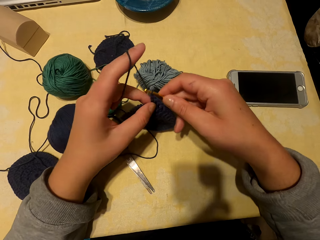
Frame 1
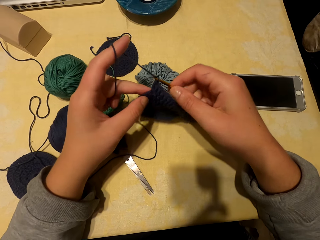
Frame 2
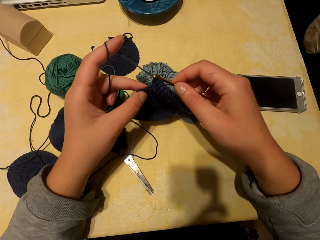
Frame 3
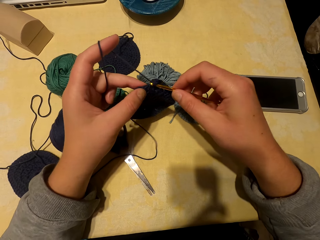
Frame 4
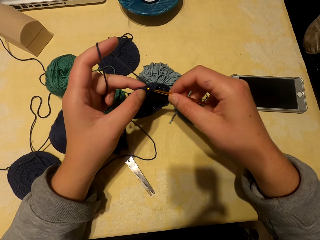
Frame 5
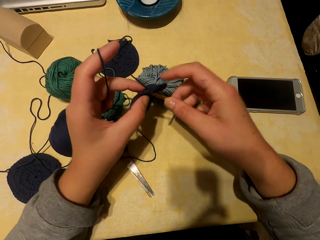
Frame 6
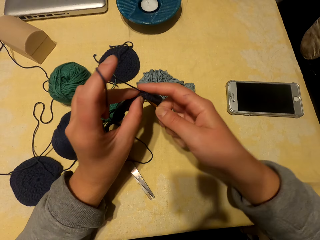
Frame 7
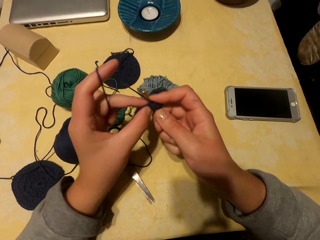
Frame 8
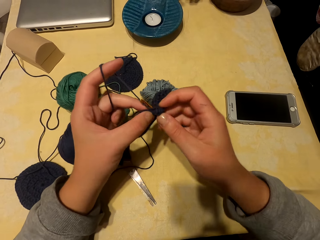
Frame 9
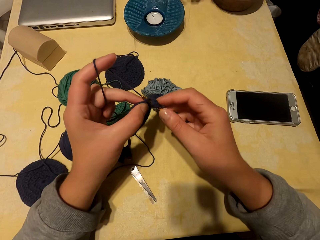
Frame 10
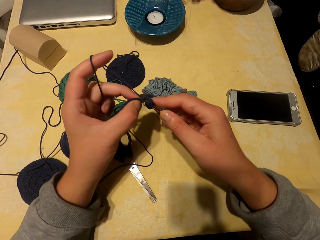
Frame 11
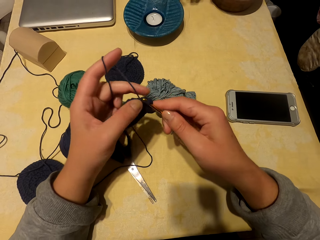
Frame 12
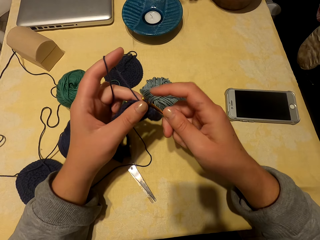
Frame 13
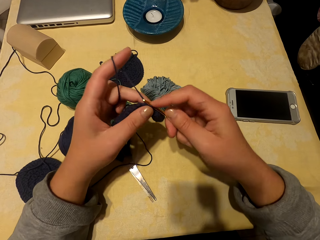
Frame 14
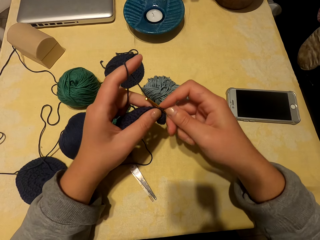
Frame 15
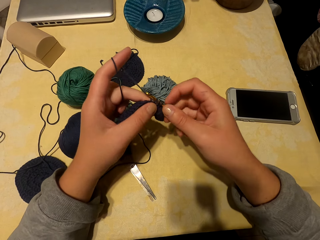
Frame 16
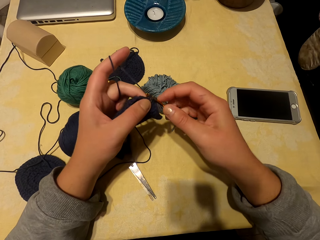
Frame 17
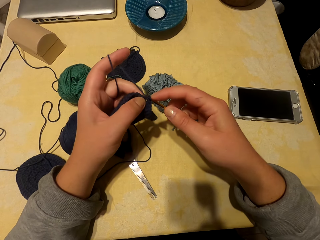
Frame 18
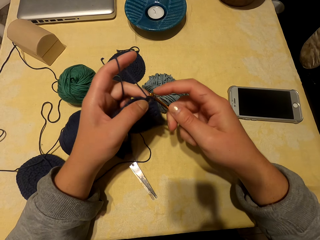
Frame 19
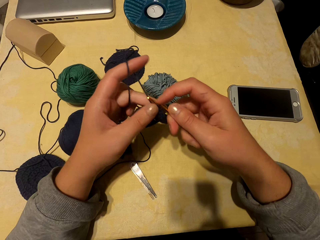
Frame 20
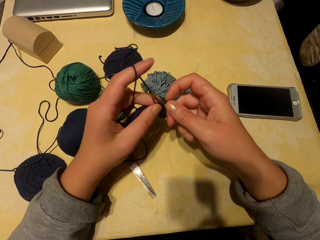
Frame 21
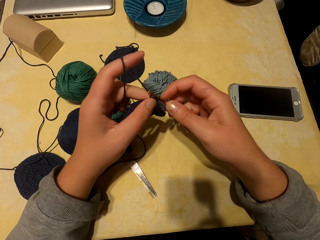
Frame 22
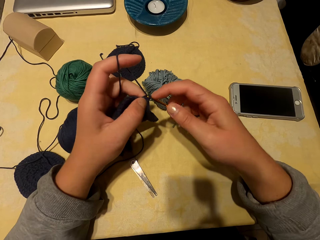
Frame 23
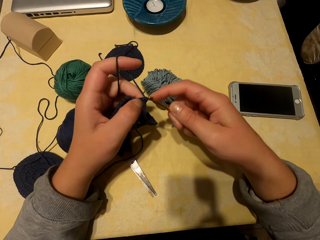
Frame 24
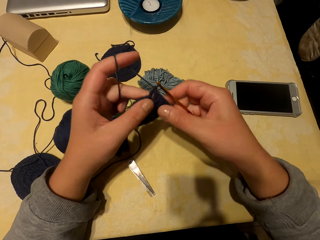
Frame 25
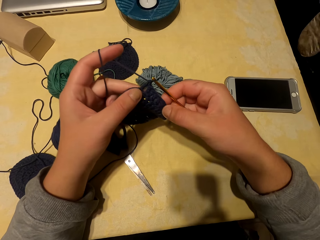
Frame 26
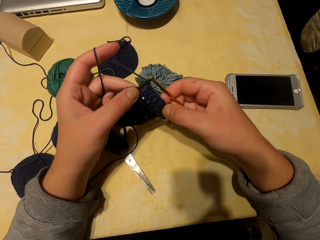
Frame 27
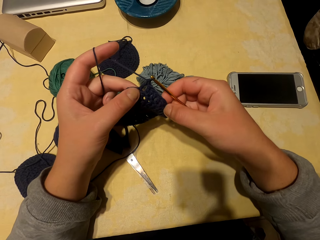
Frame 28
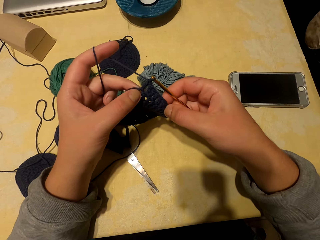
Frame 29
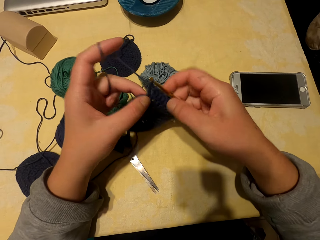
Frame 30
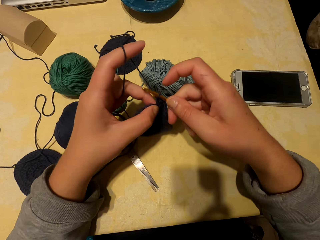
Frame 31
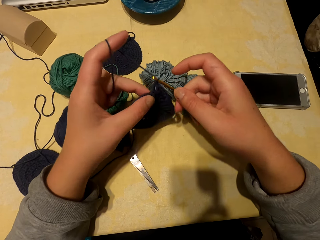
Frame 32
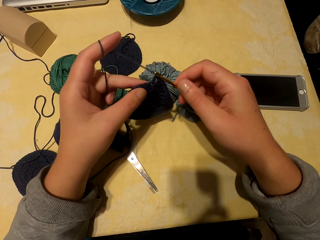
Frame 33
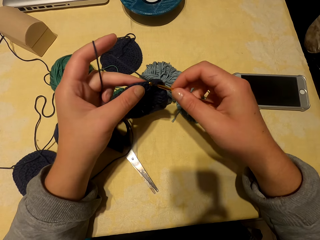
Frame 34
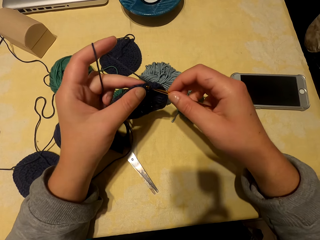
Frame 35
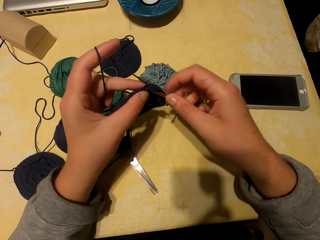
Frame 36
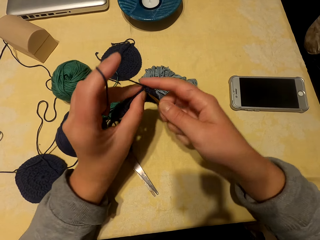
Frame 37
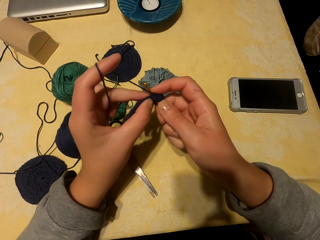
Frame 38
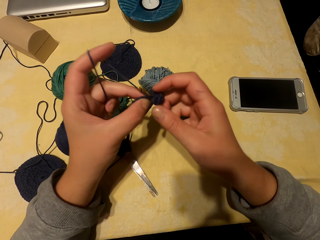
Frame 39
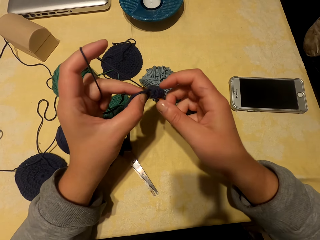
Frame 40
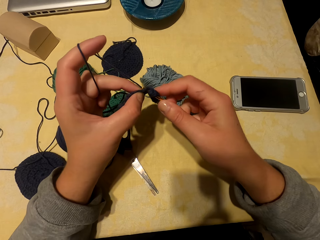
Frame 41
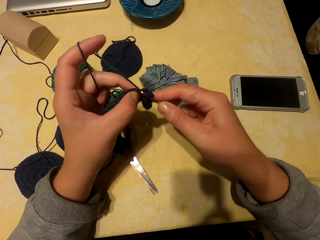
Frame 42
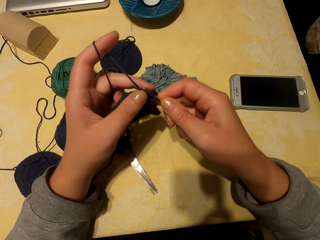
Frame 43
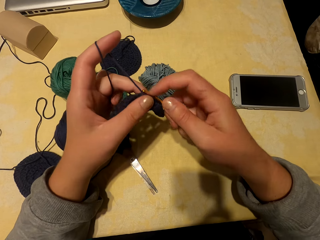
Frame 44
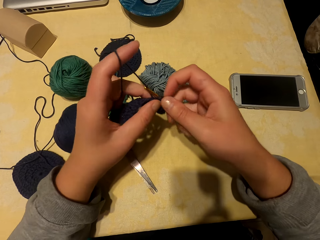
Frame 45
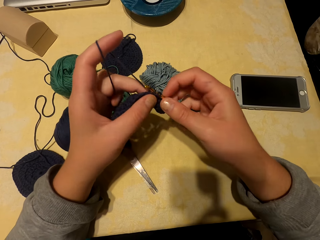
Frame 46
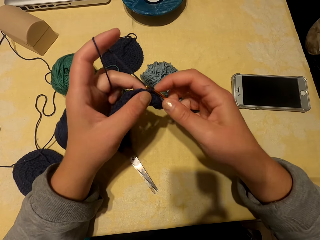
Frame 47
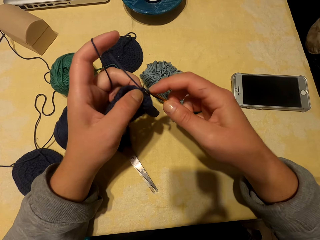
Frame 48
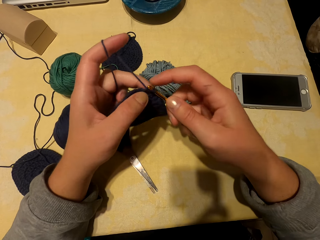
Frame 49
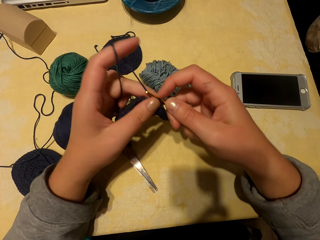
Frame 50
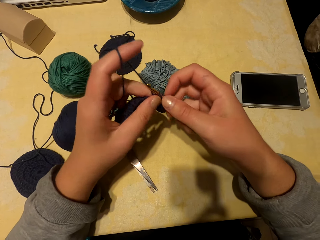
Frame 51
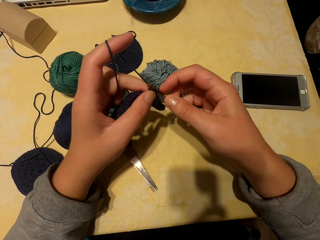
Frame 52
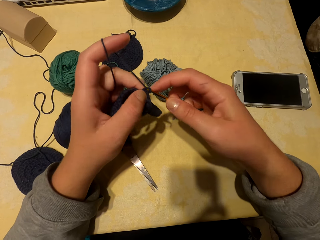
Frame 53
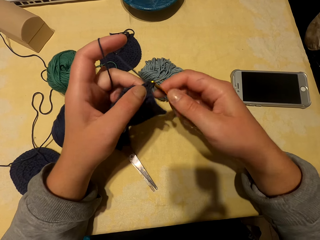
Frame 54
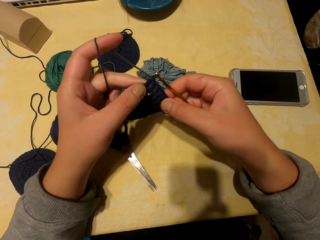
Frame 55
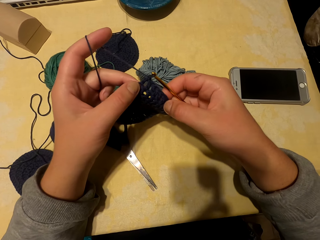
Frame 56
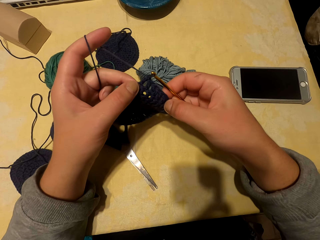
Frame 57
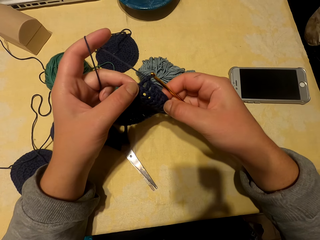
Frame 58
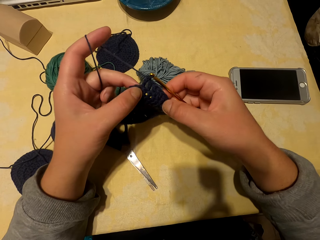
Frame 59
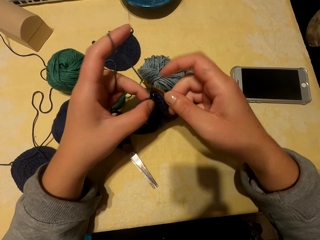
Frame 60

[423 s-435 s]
The camera wearer knits the fabric with a yarn.

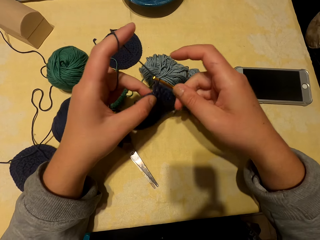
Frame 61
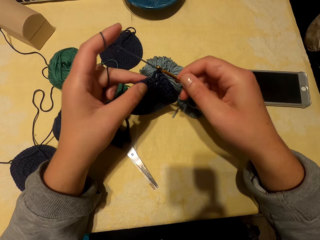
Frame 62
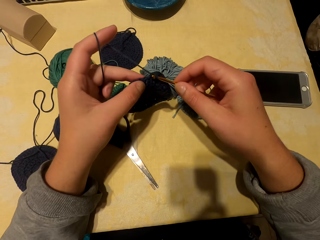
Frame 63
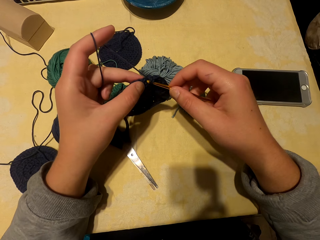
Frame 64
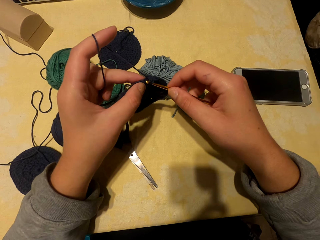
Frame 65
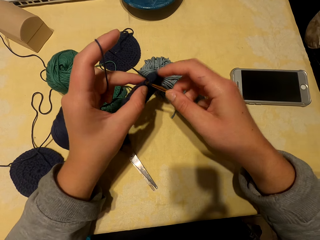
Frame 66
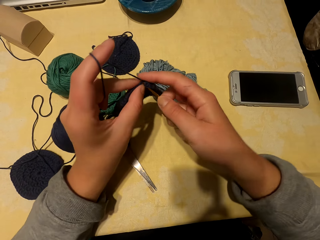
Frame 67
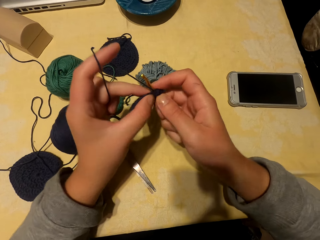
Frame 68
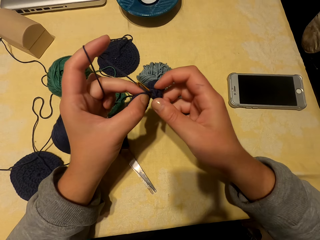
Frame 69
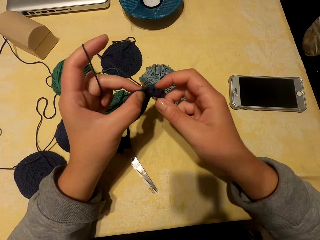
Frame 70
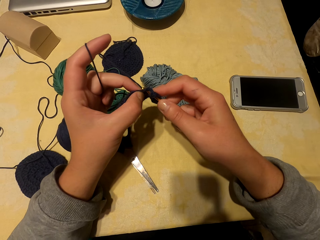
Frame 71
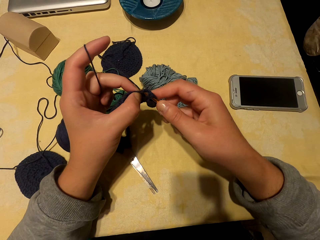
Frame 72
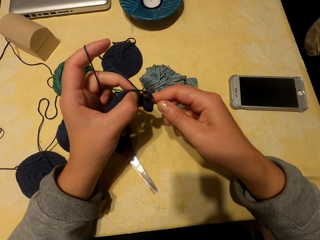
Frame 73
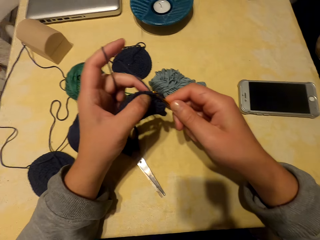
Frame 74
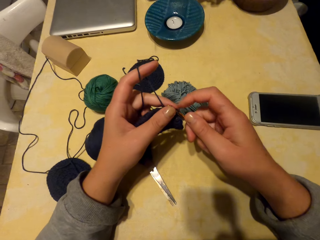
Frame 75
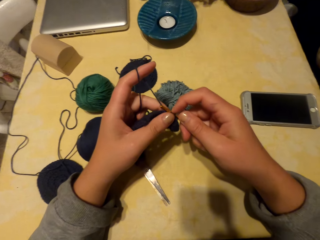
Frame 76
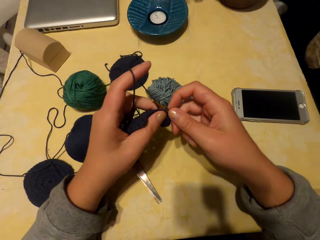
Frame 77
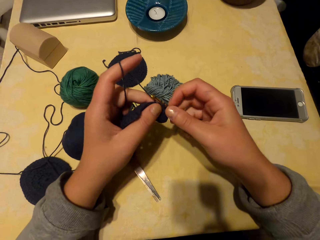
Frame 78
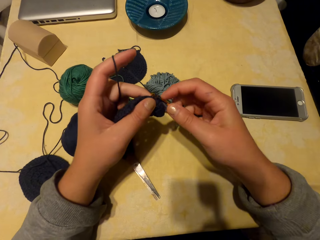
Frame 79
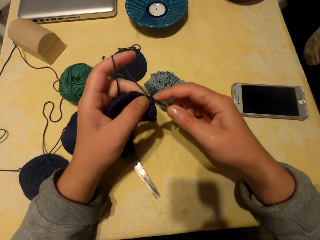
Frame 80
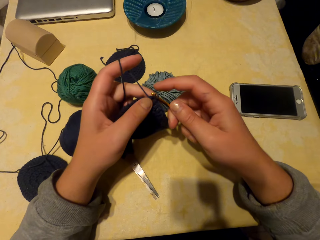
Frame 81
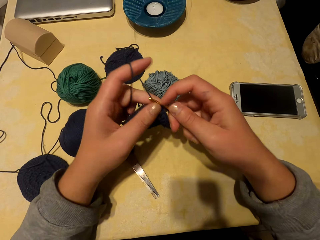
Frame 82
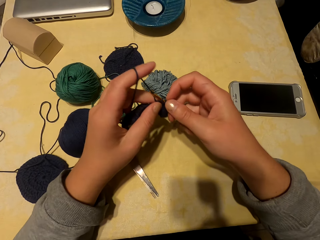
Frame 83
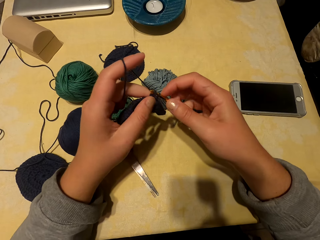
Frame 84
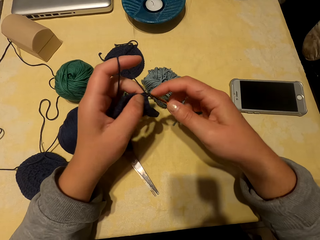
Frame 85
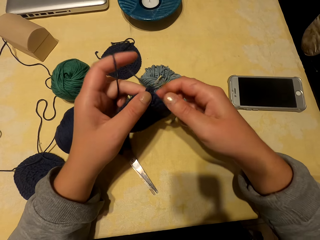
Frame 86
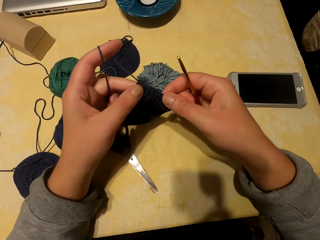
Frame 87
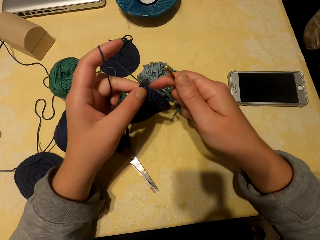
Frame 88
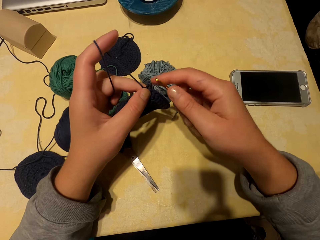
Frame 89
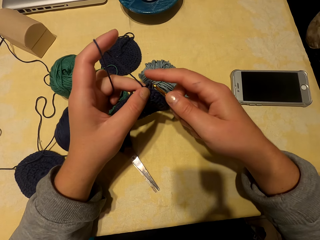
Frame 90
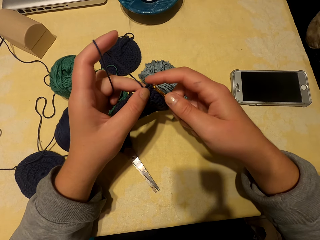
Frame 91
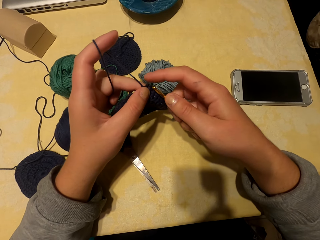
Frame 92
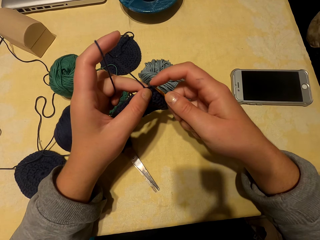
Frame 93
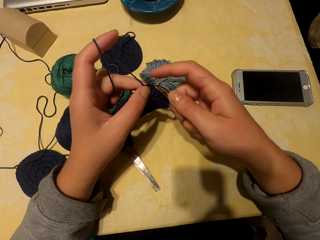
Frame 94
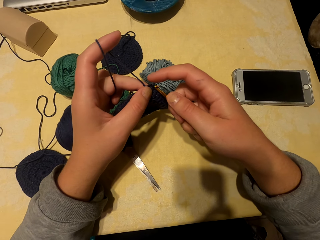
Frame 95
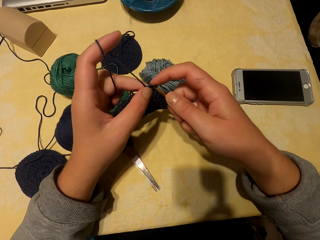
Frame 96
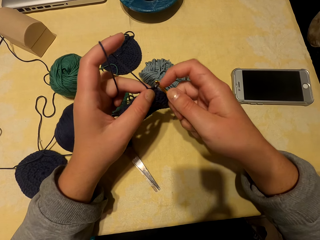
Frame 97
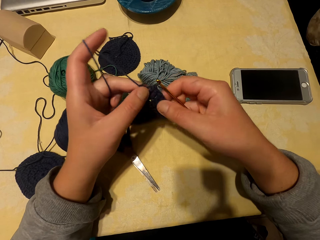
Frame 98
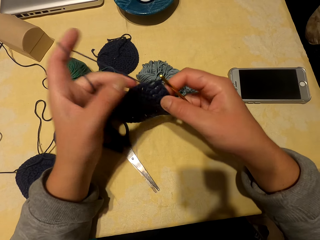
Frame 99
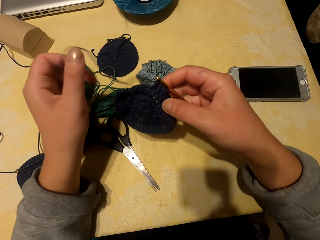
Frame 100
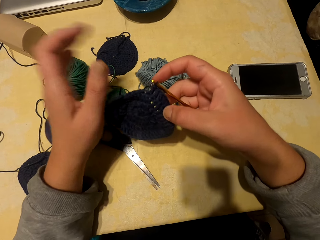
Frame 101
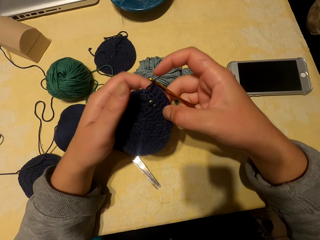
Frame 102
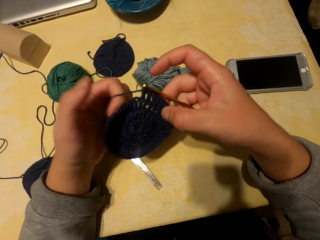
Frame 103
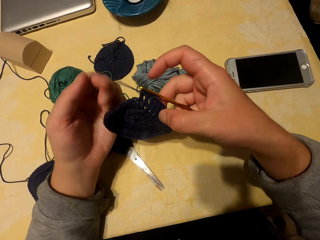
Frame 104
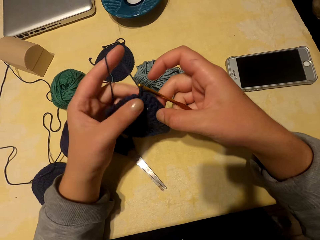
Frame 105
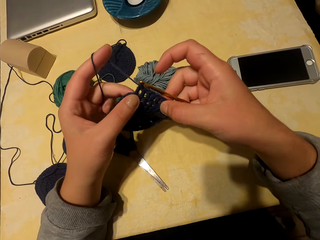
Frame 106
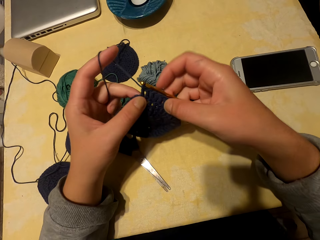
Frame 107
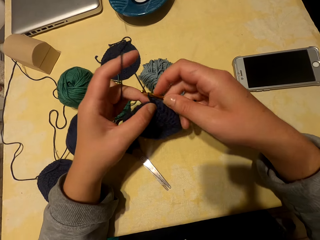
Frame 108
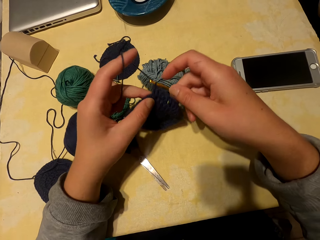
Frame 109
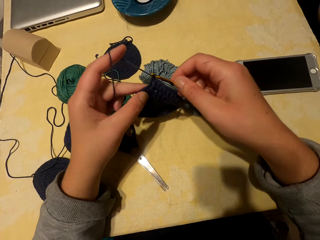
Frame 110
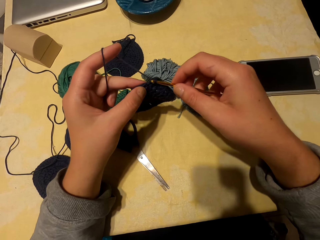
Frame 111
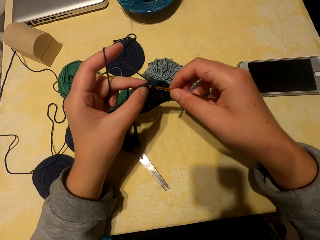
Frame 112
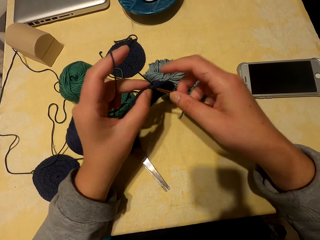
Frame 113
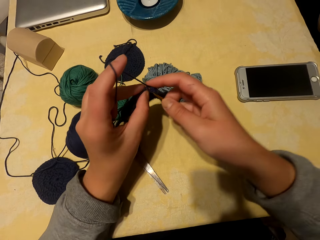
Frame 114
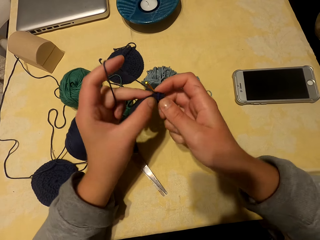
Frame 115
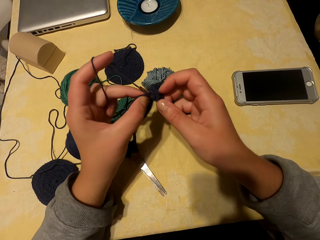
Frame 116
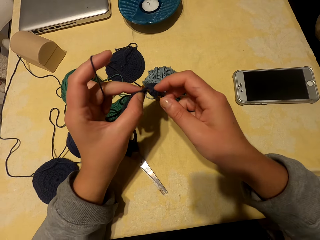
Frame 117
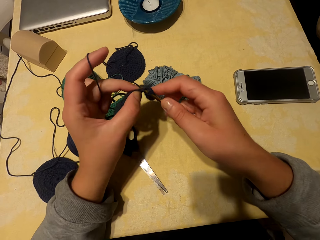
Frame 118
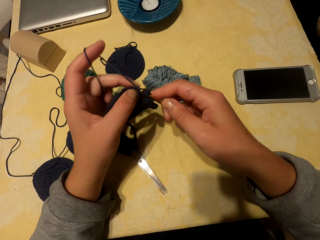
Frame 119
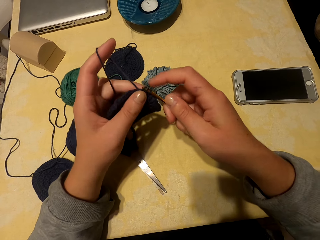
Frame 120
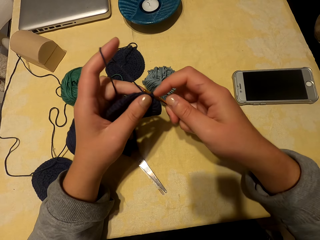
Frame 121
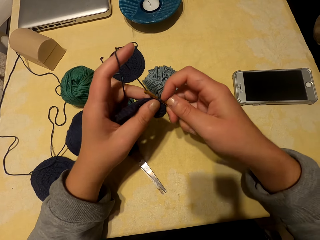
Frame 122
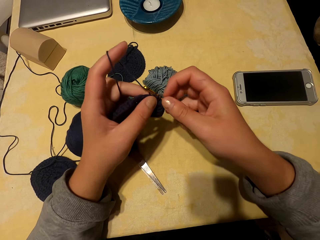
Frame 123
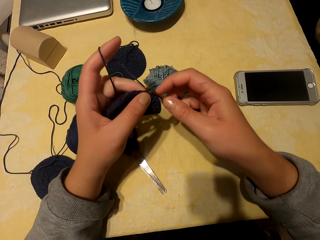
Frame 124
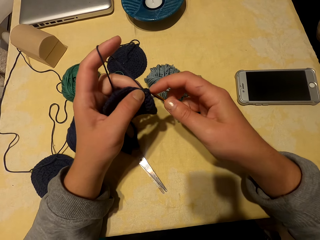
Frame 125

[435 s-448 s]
The camera wearer removes the knitting needle. They put the knitting needle on the fabric. They roll the thread on the hand. They knit the fabric.
